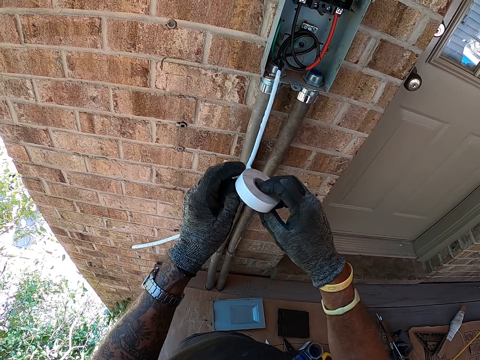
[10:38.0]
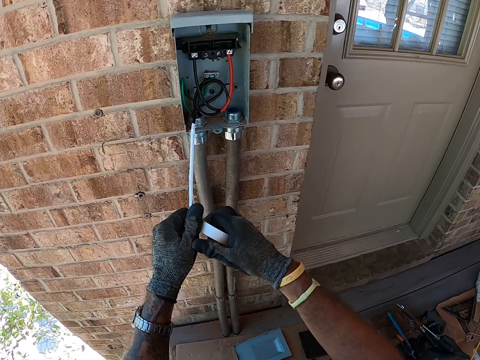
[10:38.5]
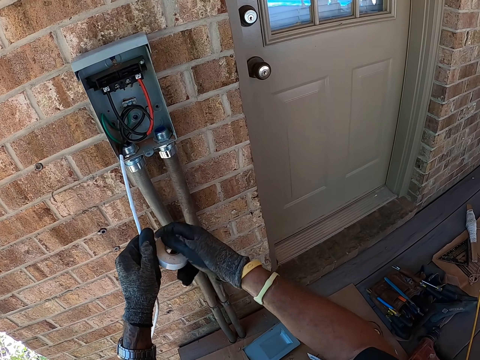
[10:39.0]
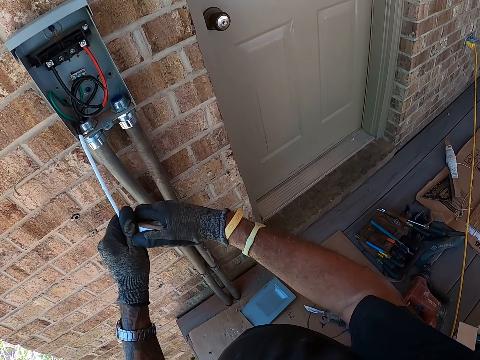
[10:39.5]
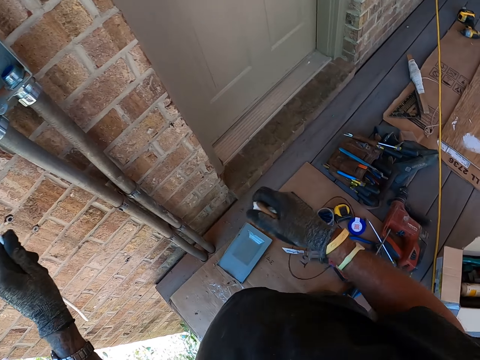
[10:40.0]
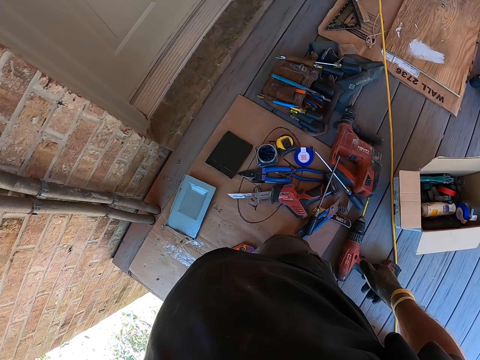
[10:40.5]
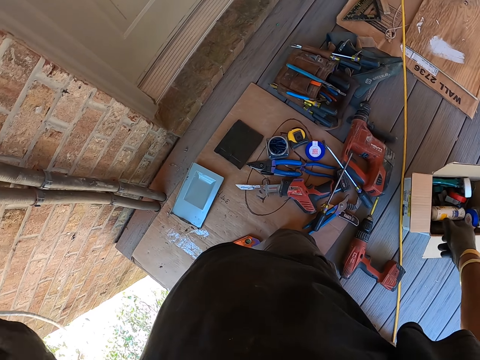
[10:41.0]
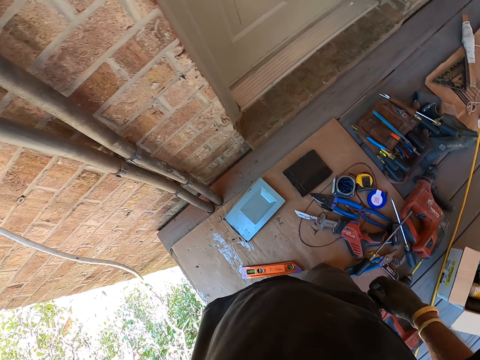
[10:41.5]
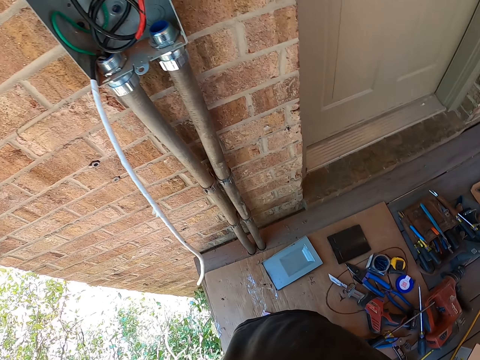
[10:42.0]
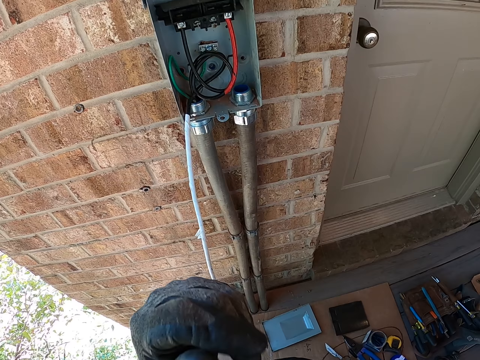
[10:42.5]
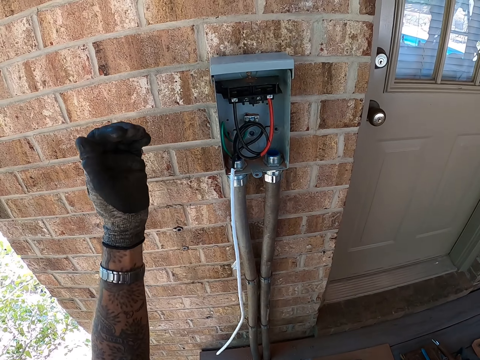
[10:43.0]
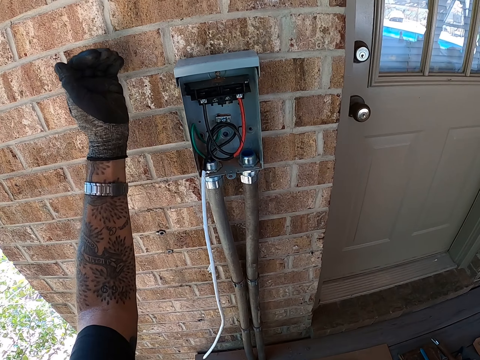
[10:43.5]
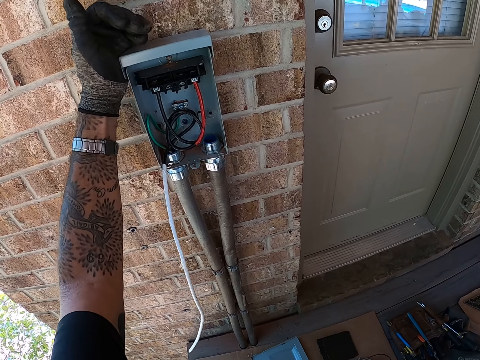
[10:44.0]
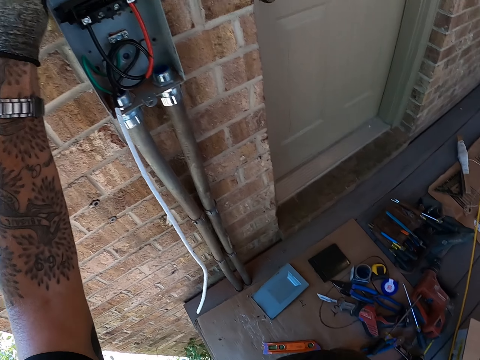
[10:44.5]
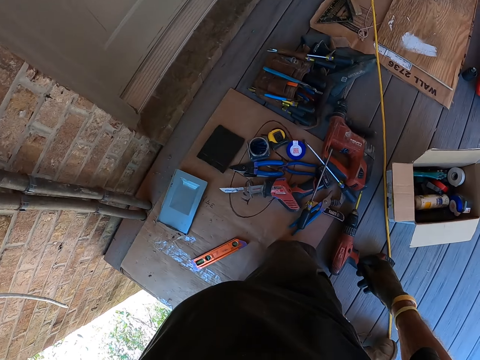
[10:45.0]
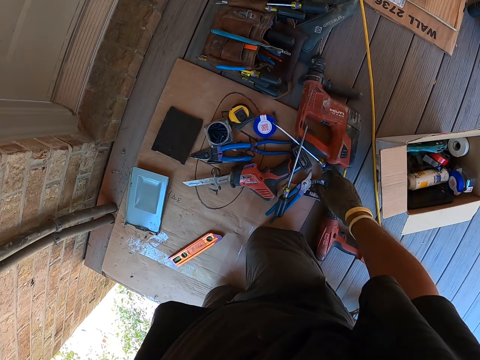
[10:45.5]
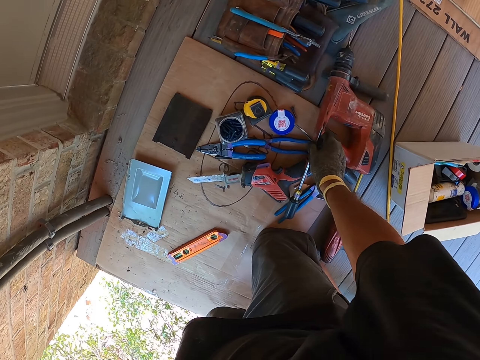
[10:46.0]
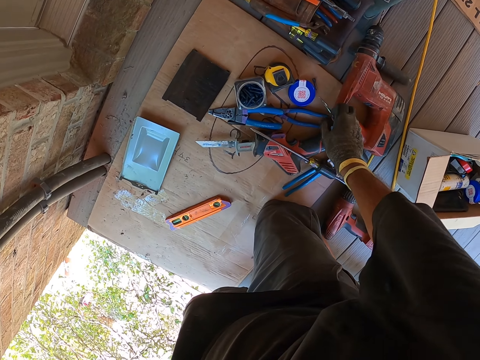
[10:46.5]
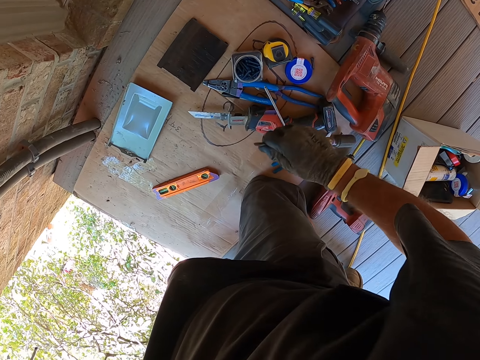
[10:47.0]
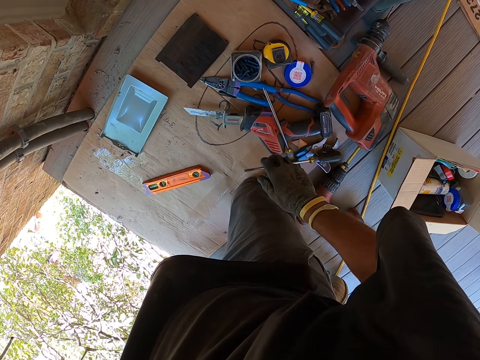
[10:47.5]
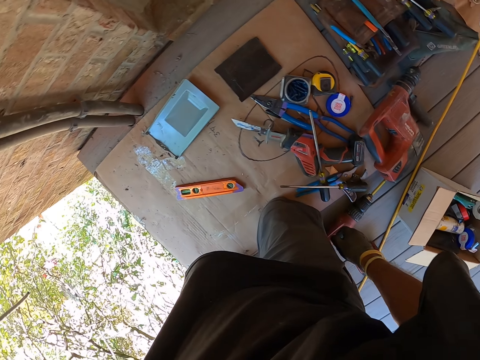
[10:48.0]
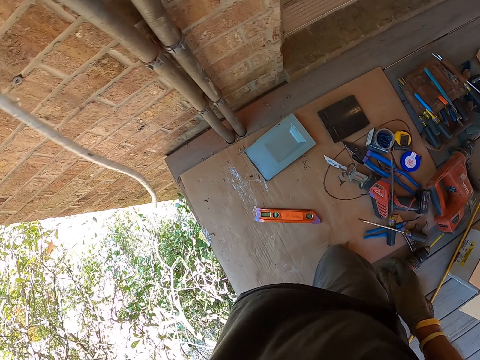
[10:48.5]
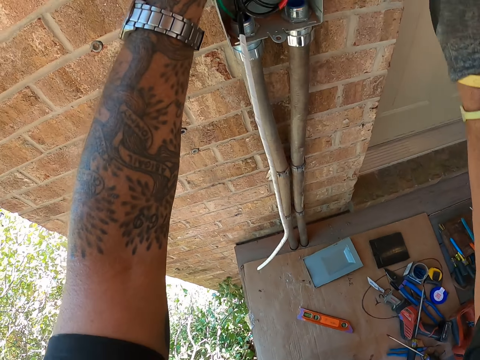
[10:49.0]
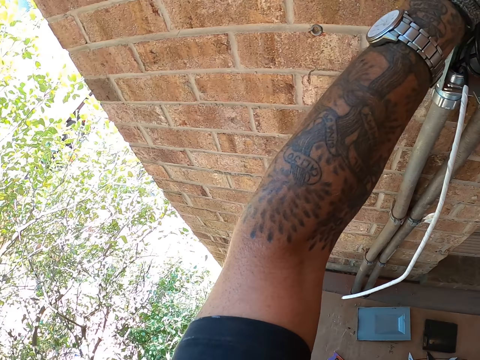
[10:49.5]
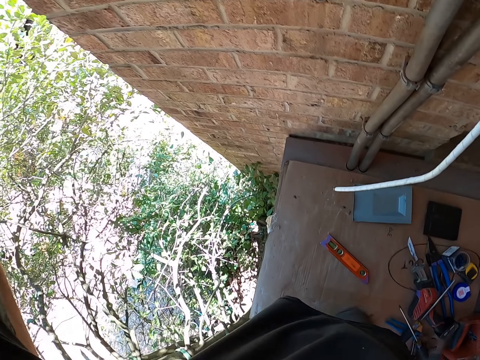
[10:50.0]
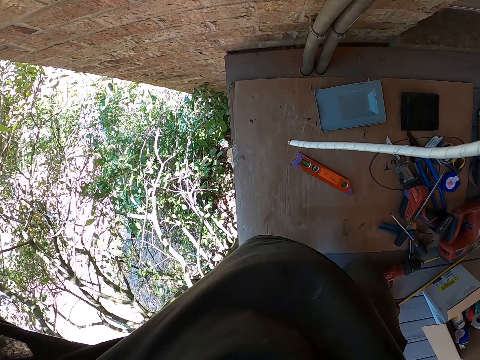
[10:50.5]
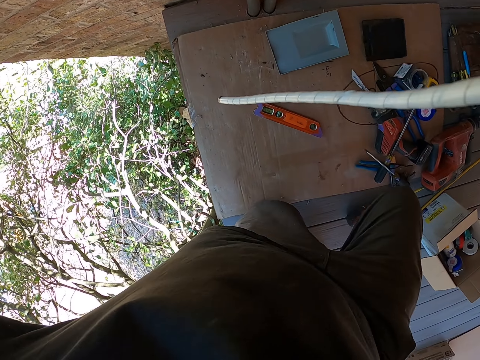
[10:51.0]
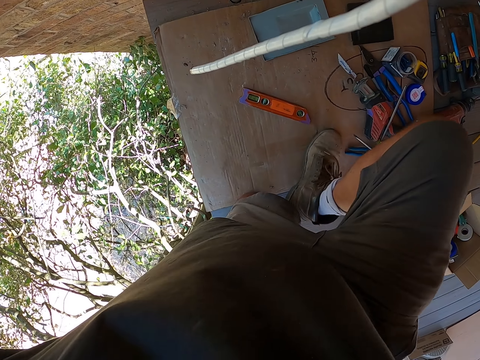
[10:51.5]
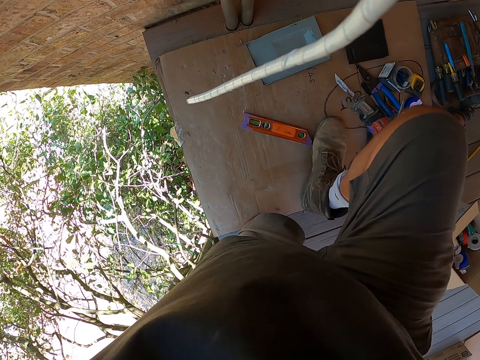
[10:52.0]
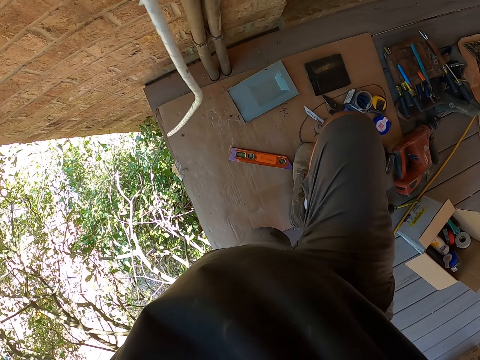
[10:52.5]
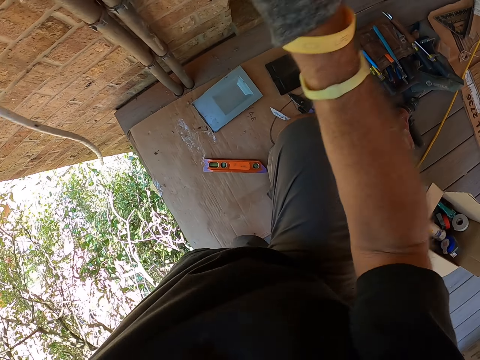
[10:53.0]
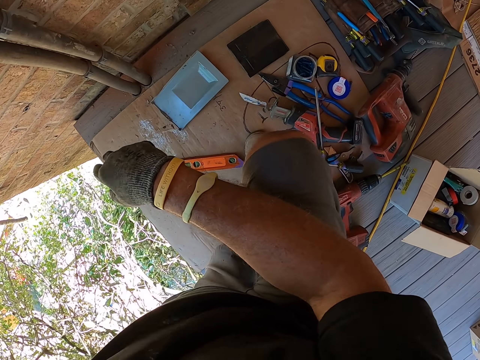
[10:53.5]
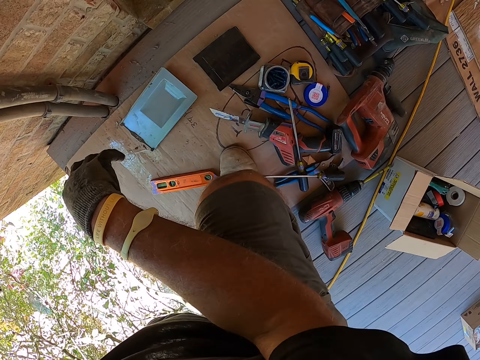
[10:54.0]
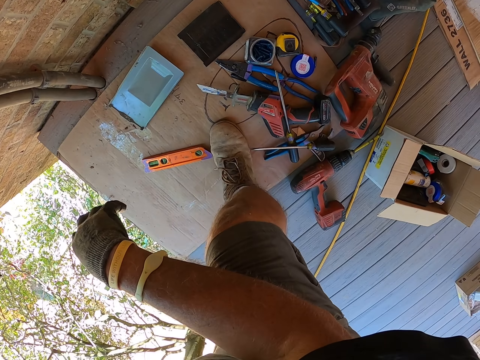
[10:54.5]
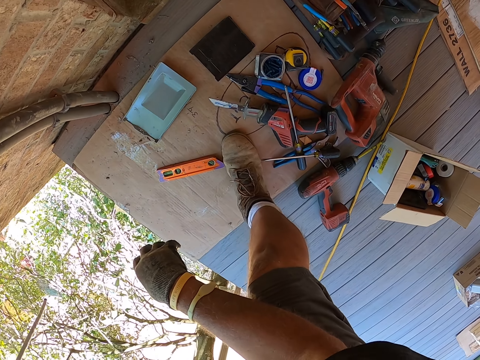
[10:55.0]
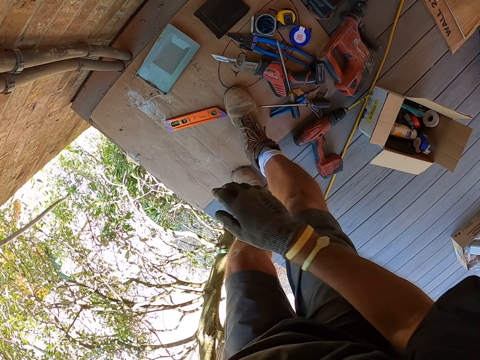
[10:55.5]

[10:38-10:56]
The camera wearer turns the sellotape. They cut the sellotape. They detach the sellotape from the wire. They look around. They throw the sellotape in a carton. They look around. They hit the meter box with the left hand. They look around. They move the screwdrivers on the carton. They touch the screwdriver. They move around. They hold the meter box with the hands. They look around. They move around. They look around. They move around.

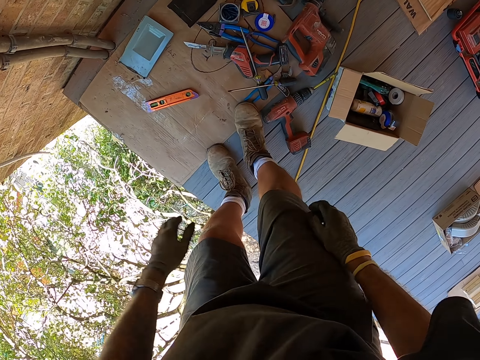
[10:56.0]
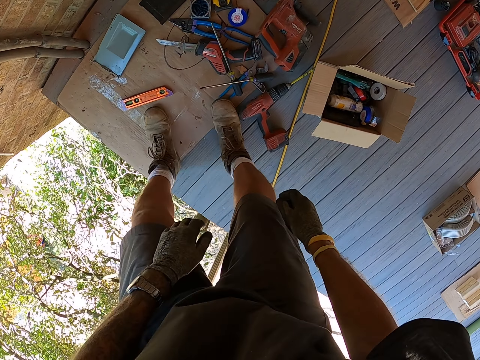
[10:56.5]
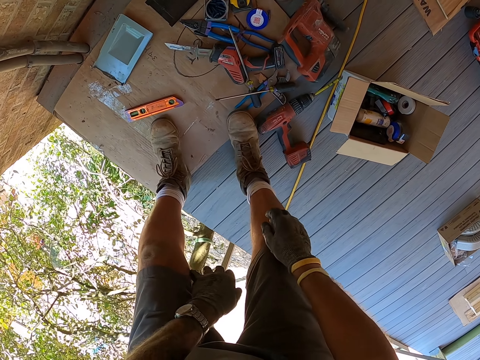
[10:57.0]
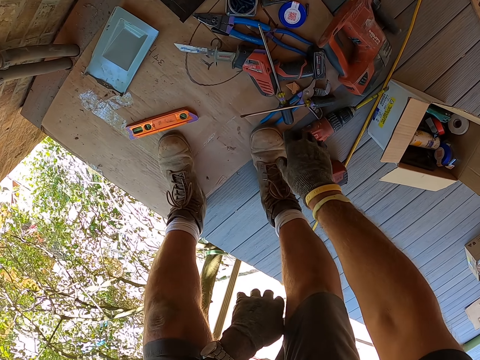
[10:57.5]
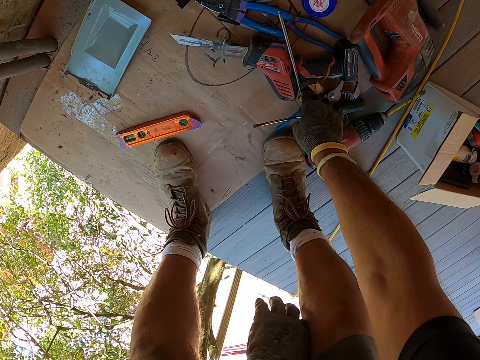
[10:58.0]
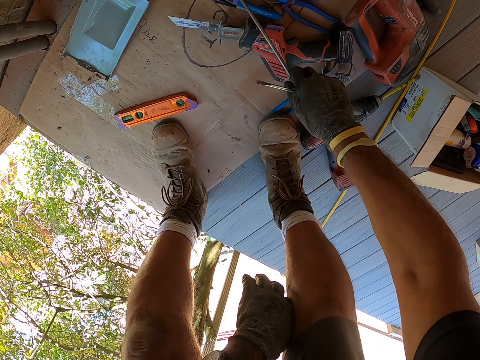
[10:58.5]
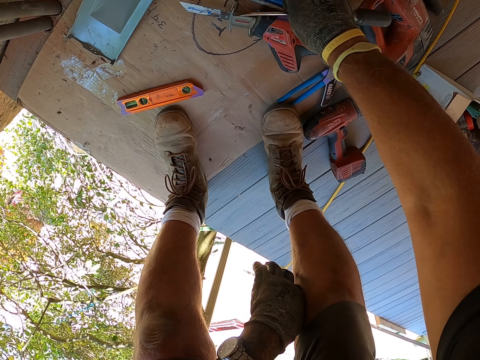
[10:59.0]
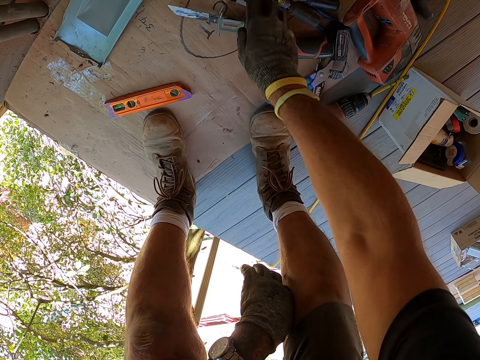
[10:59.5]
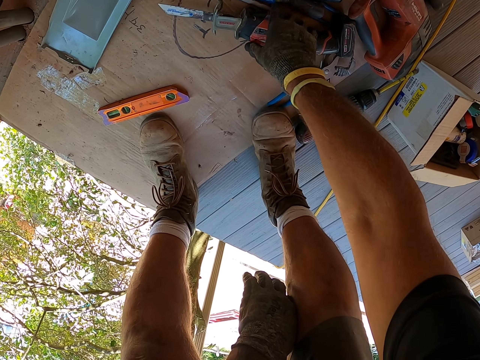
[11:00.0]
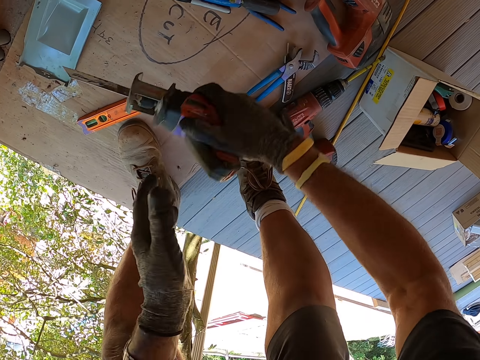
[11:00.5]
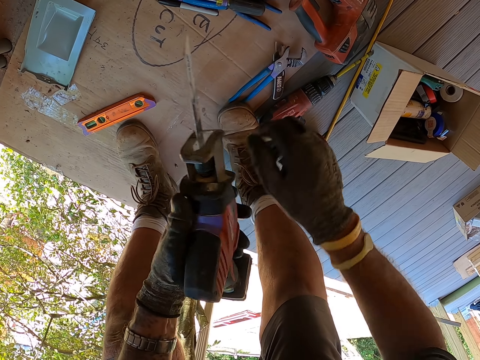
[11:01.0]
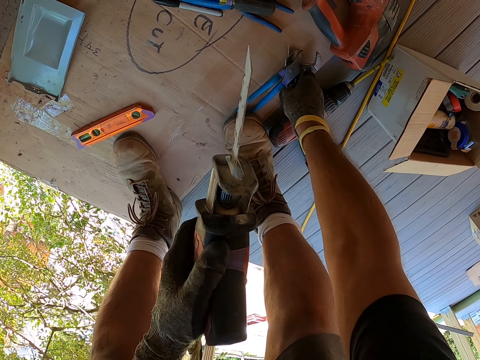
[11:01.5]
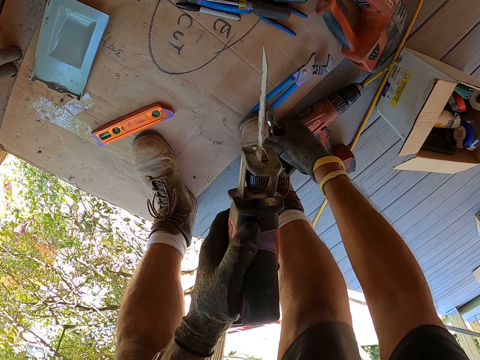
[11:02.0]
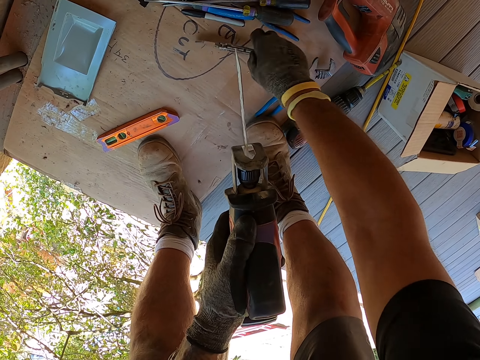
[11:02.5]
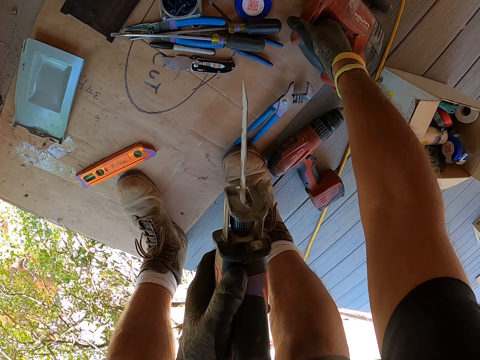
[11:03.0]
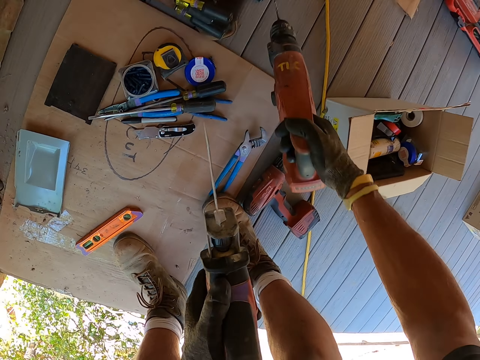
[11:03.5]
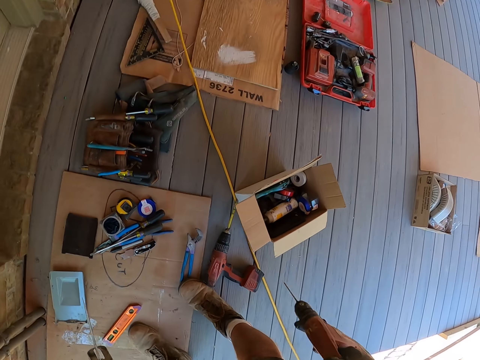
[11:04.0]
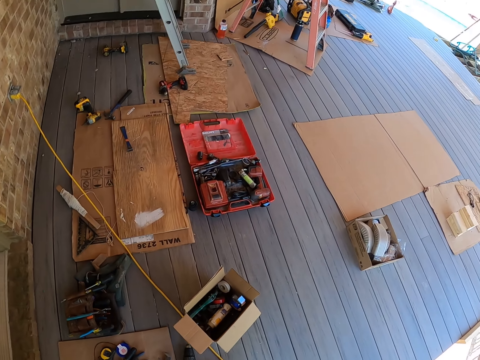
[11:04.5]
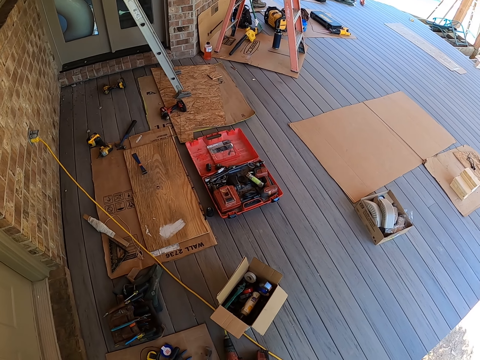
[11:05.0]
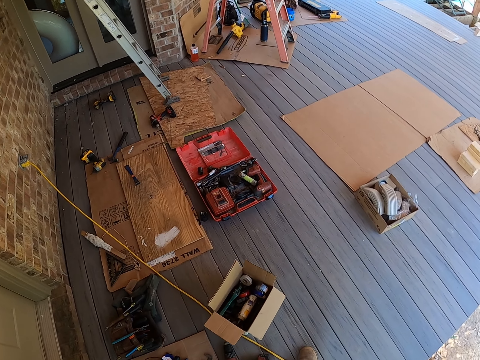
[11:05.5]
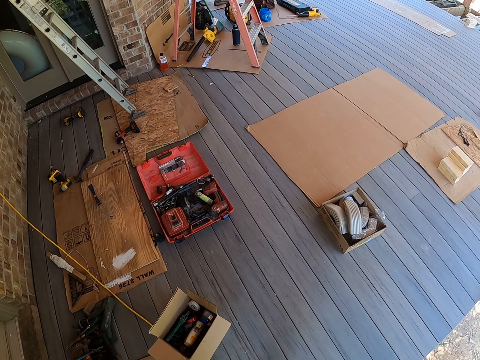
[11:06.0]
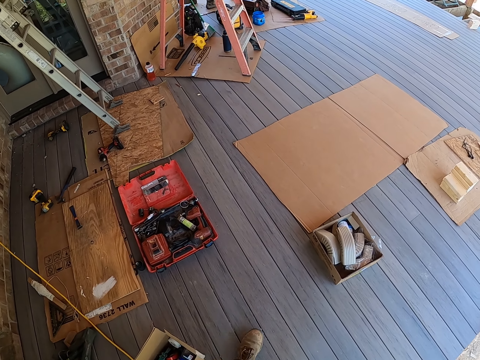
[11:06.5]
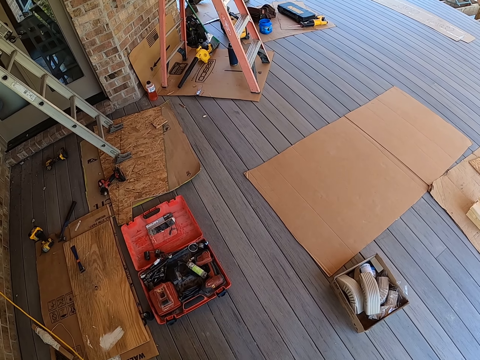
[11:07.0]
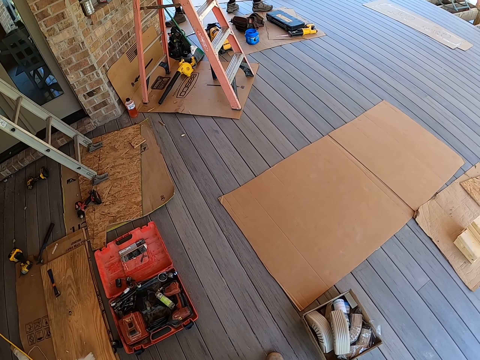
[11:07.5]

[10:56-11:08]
The camera wearer moves screwdrivers on the carton with the hands. They pick up something on the carton. They move a knife on the carton. They pick up a hand drill or power drill on the carton. They stand up. A man walks around. The camera wearer looks around. They walk around.
